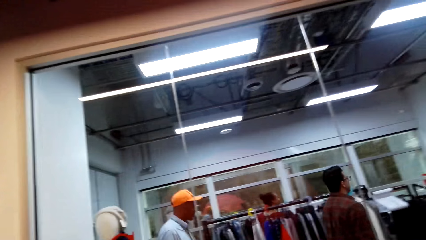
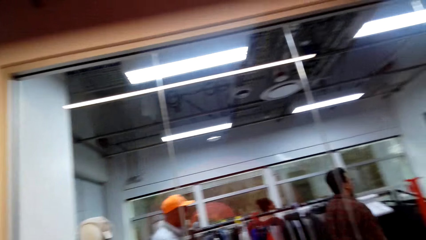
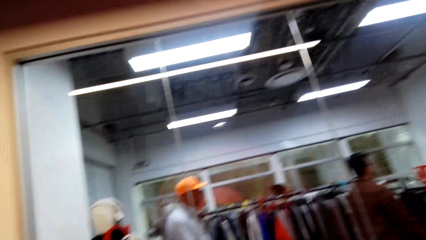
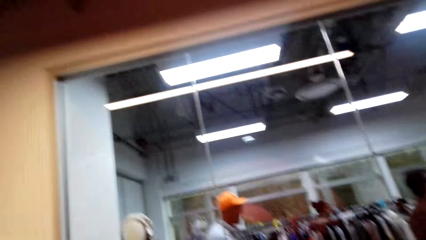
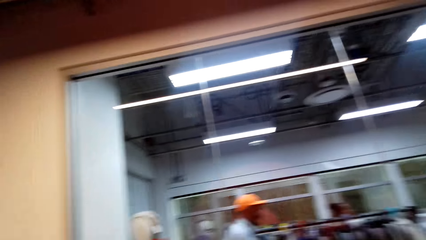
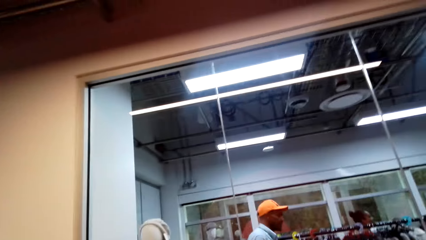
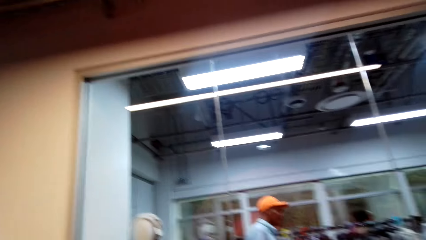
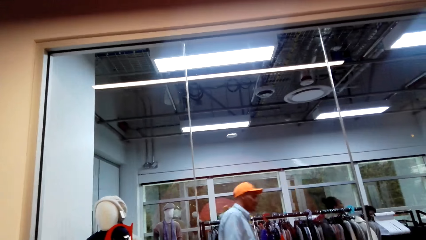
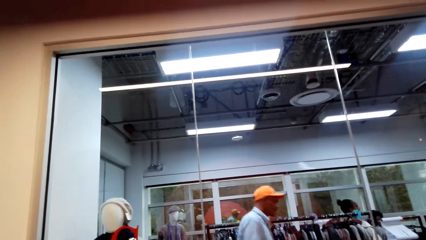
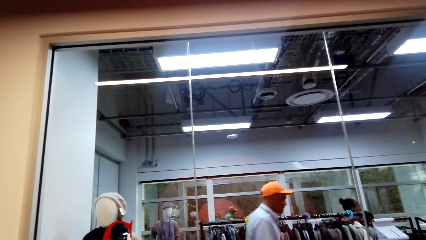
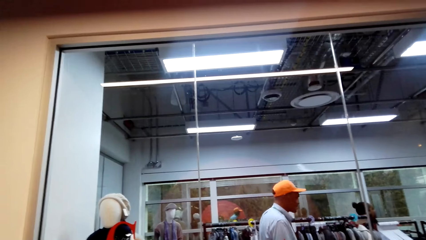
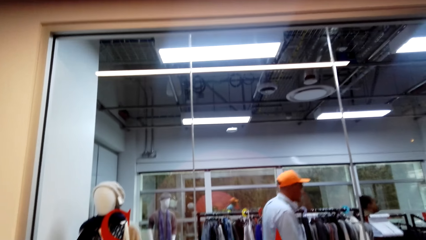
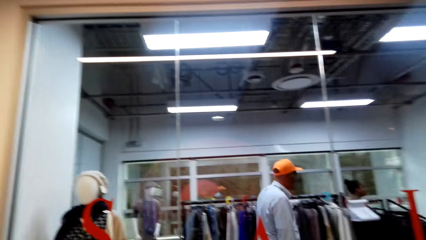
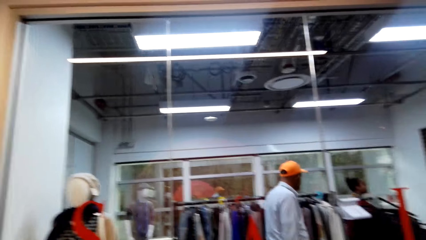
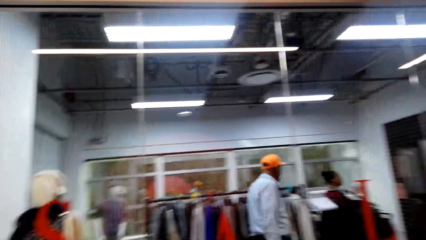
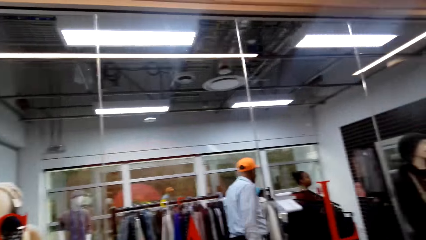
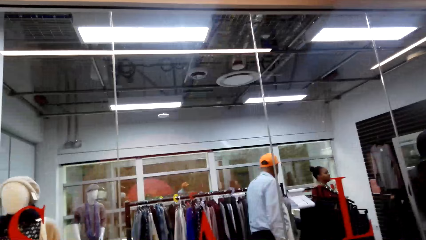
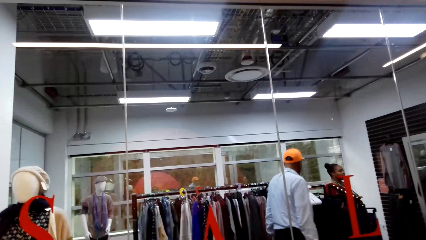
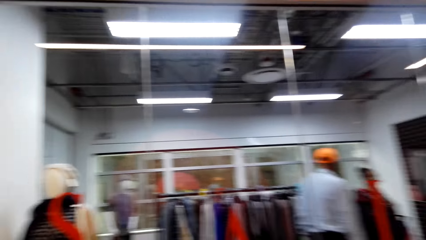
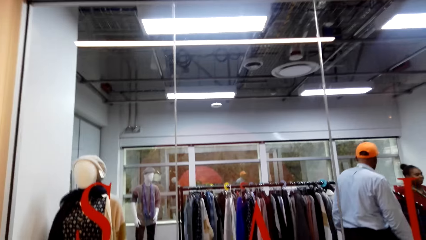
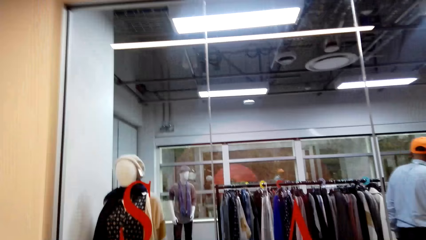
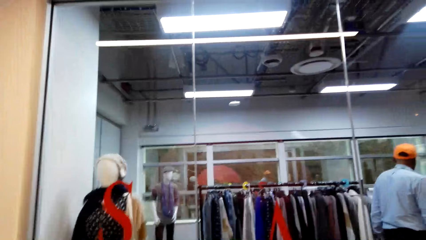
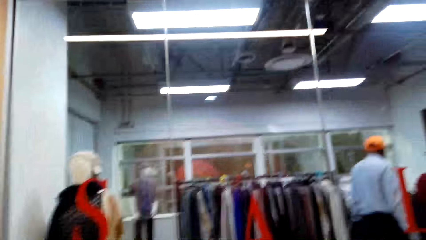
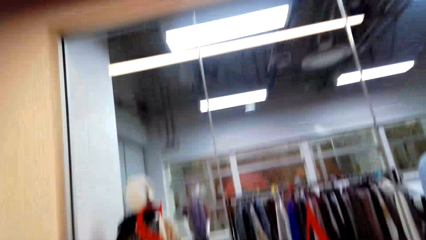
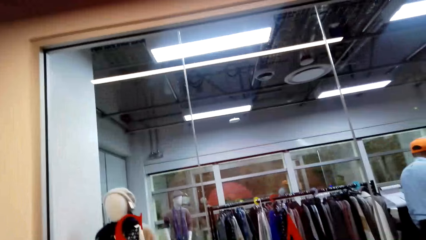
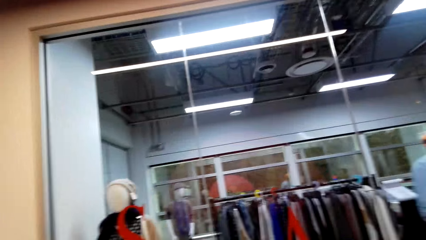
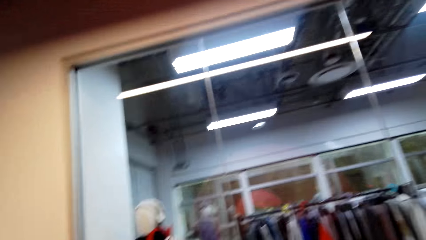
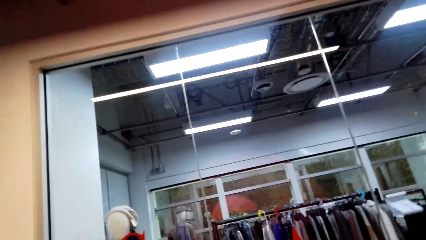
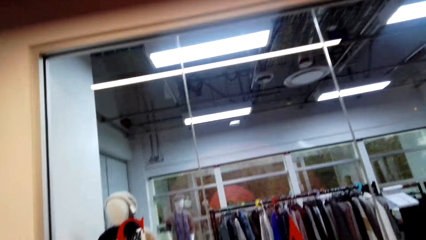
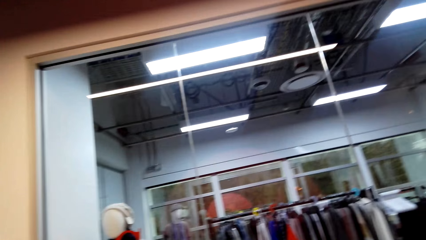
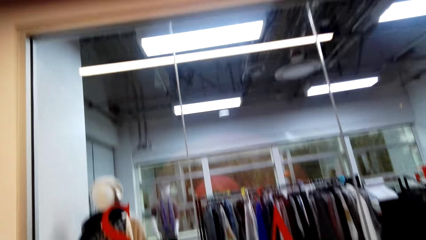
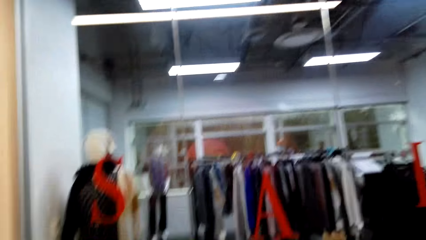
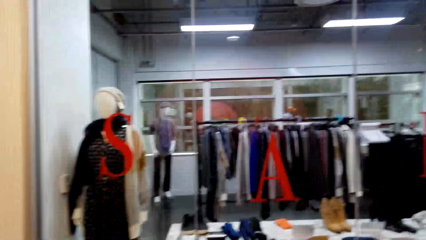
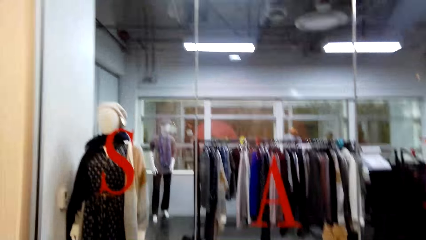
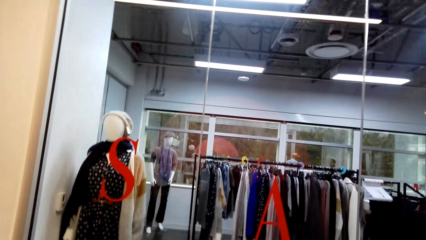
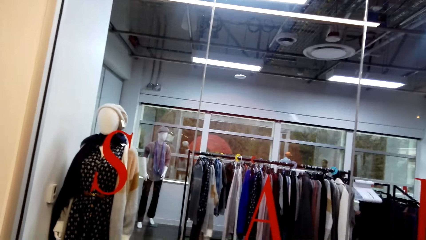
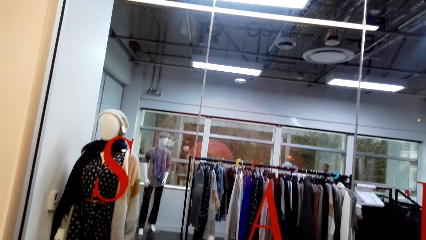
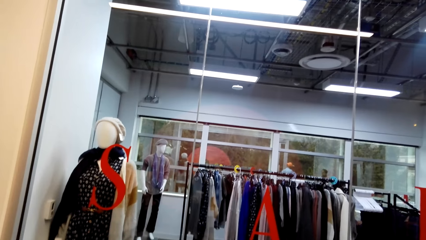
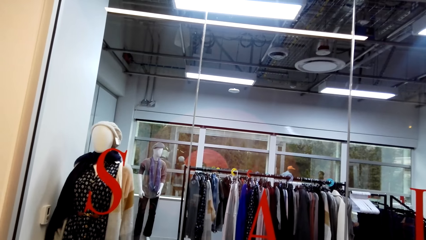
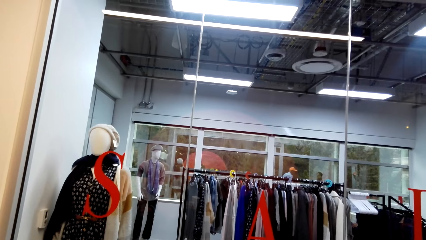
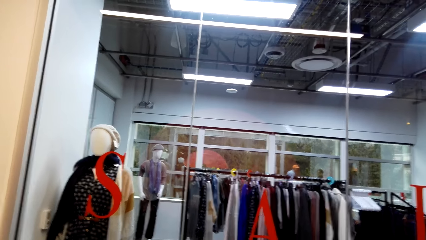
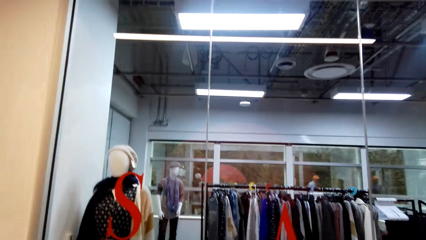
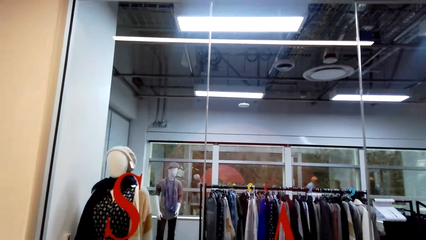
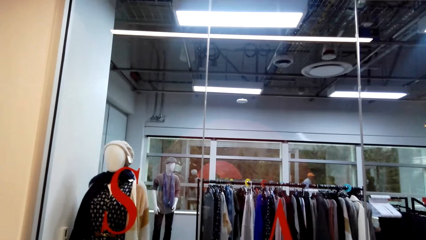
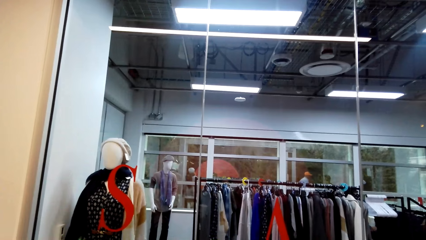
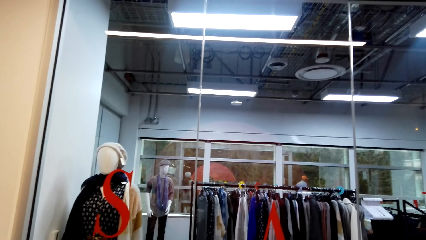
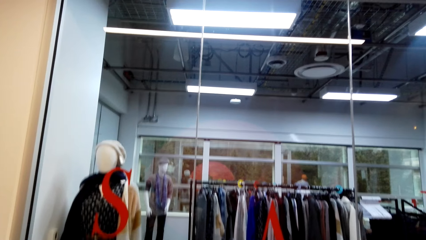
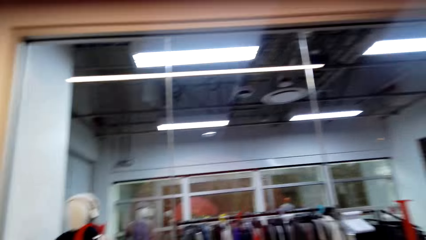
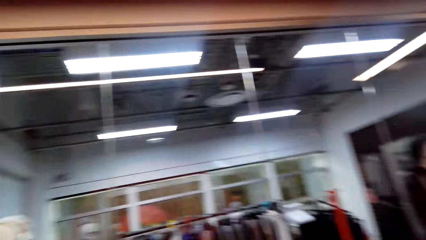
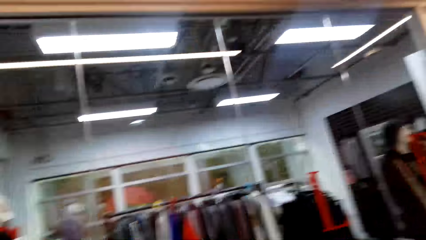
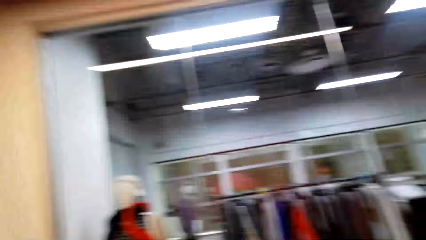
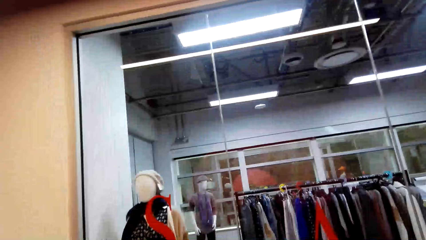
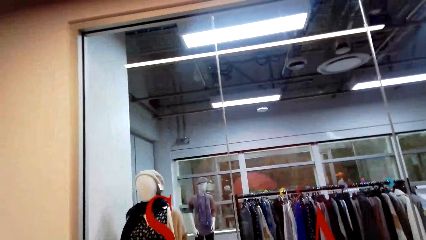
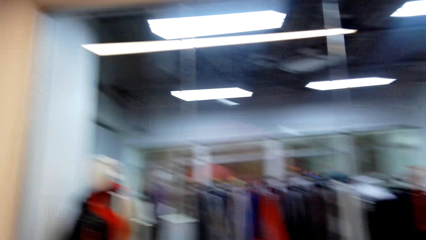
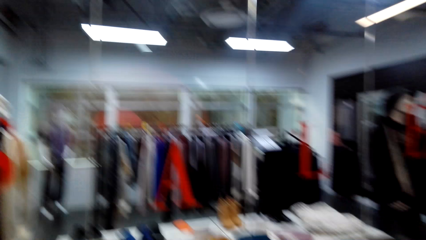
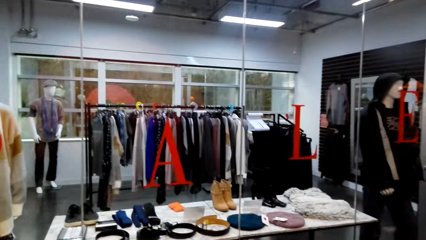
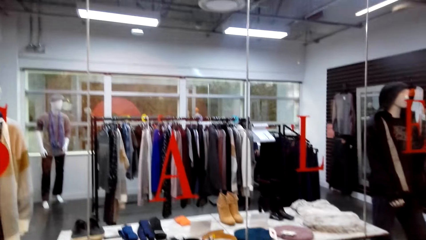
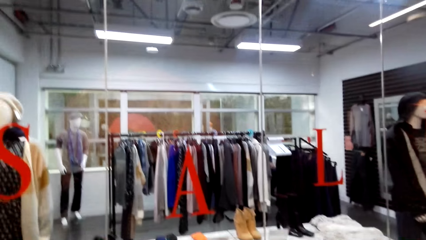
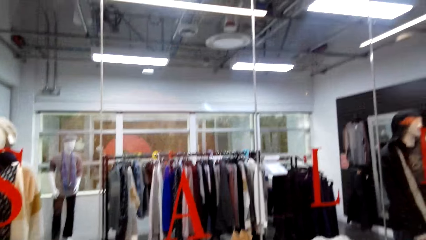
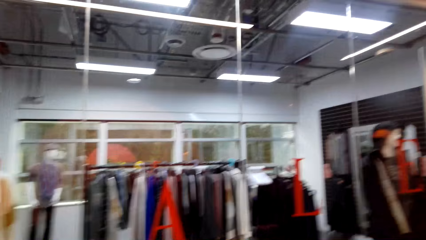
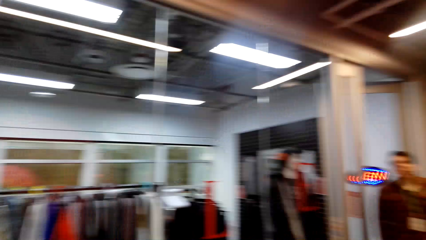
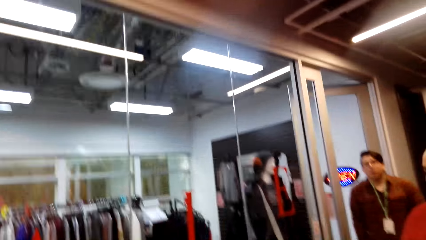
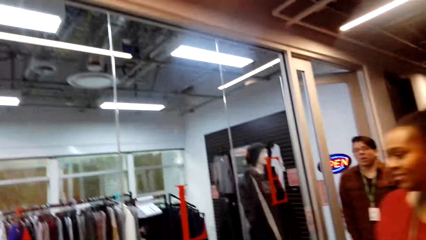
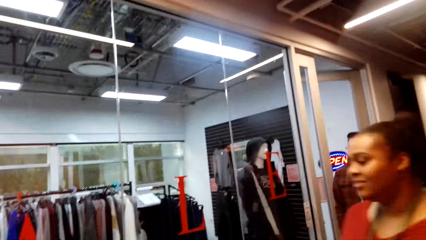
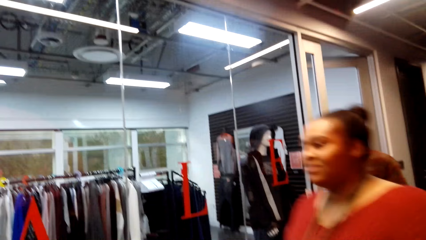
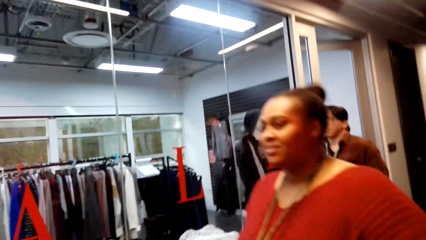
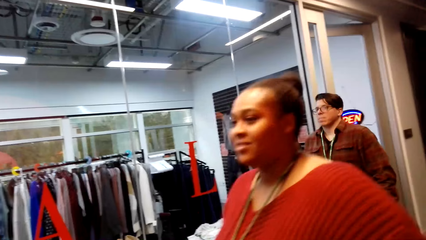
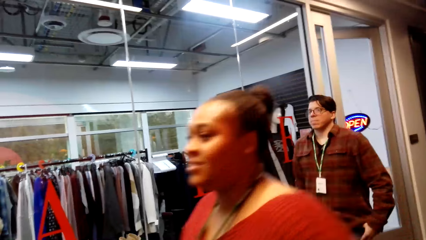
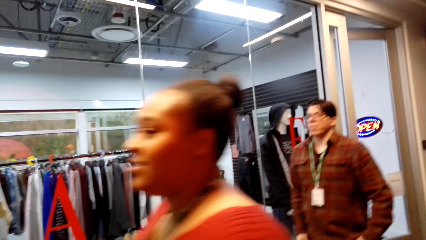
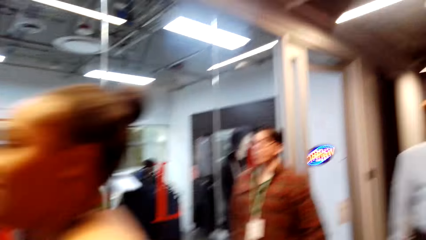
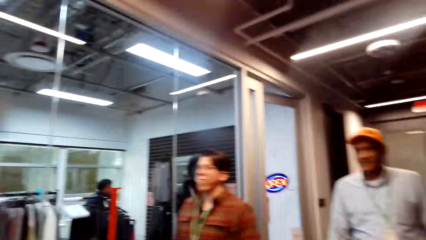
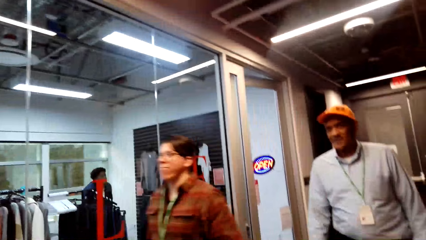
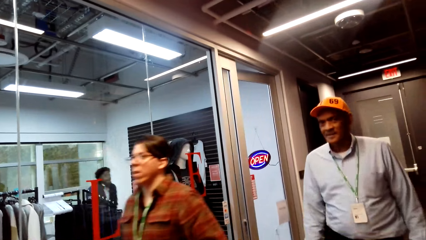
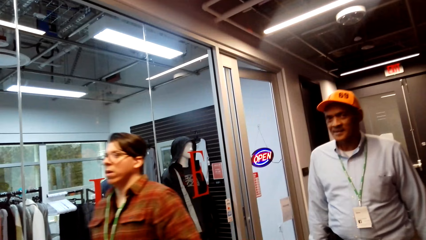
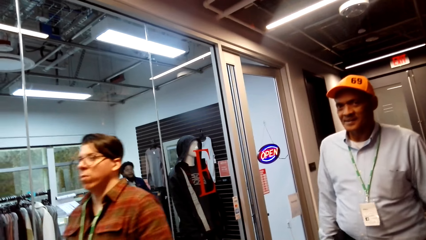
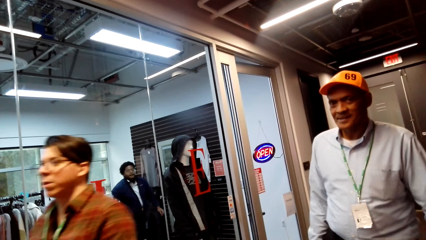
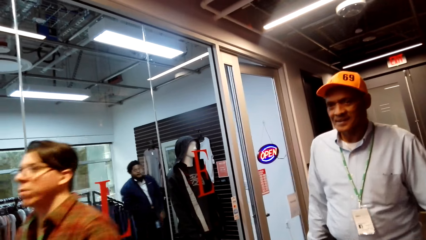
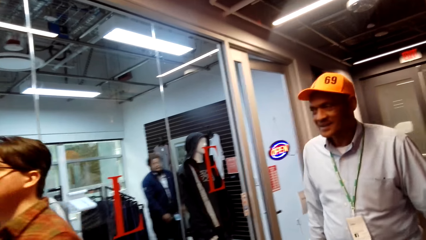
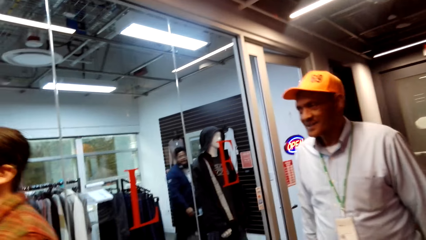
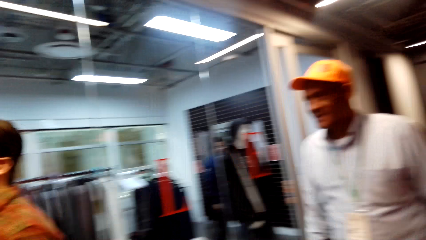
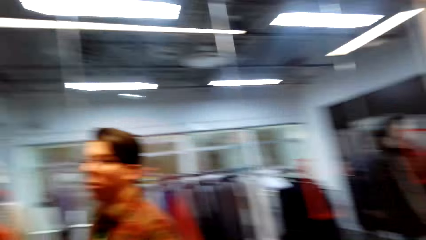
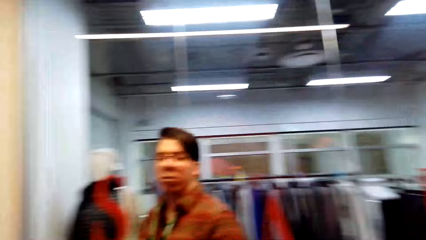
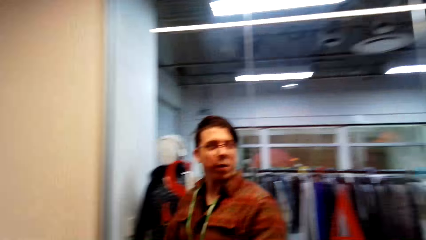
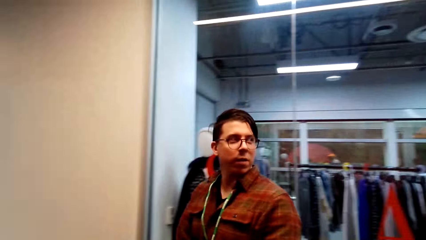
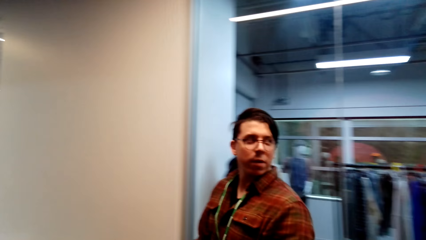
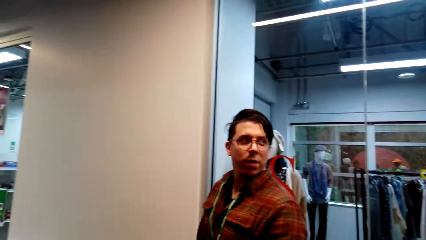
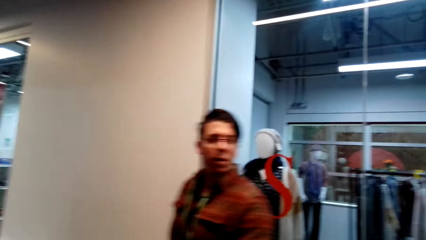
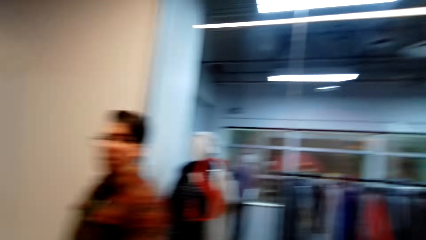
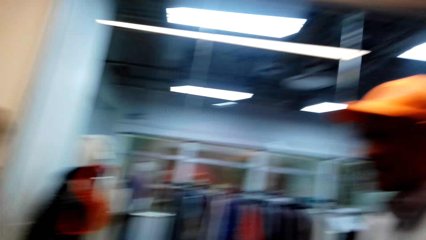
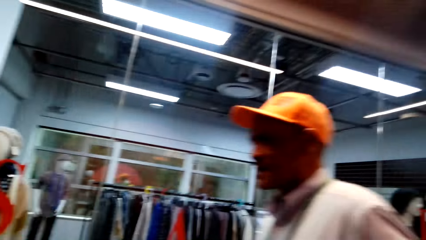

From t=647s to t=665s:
Two men and a lady walk in the shopping mall. The camera wearer looks around.
